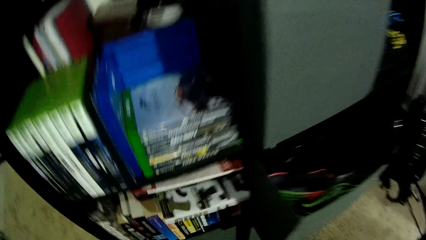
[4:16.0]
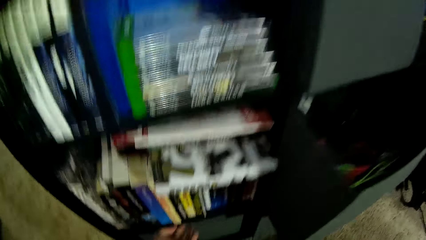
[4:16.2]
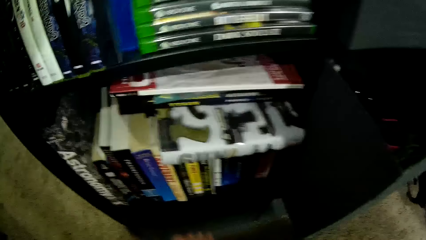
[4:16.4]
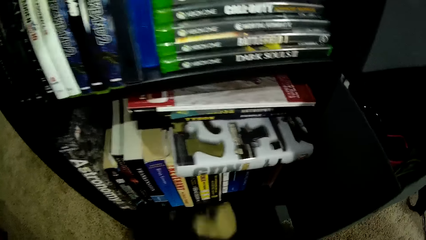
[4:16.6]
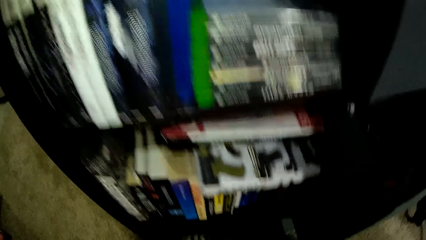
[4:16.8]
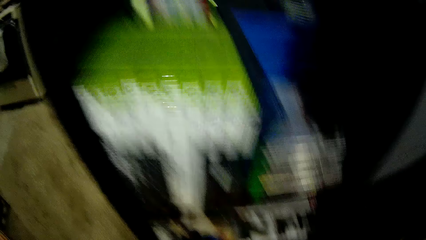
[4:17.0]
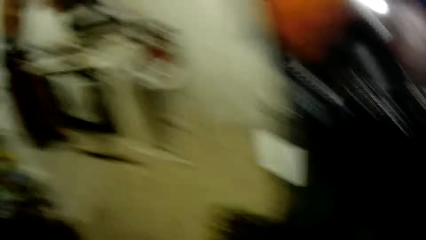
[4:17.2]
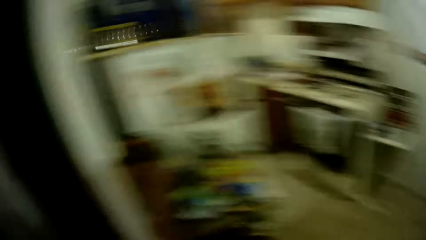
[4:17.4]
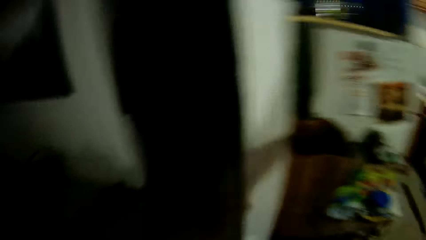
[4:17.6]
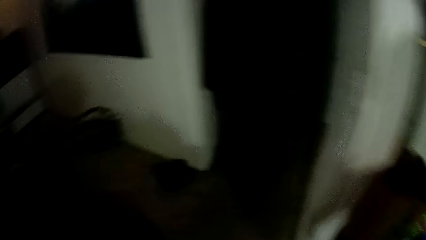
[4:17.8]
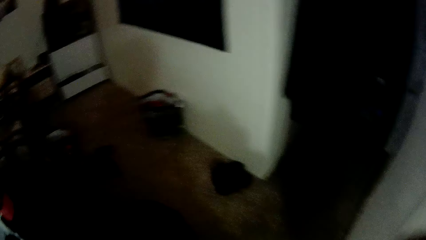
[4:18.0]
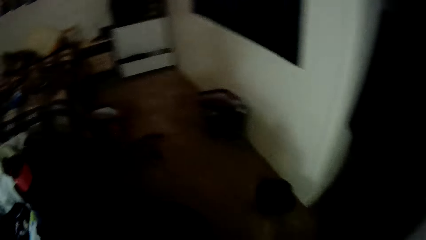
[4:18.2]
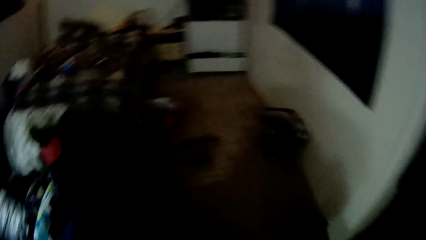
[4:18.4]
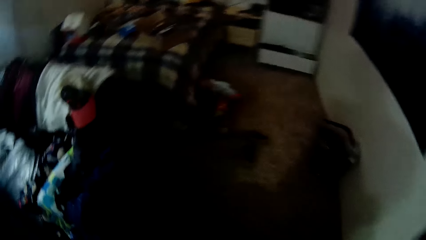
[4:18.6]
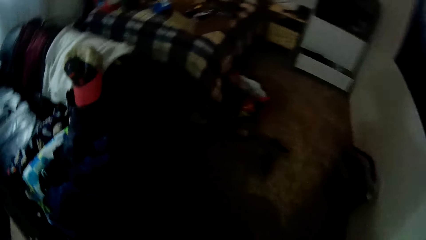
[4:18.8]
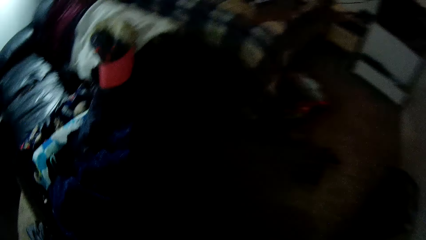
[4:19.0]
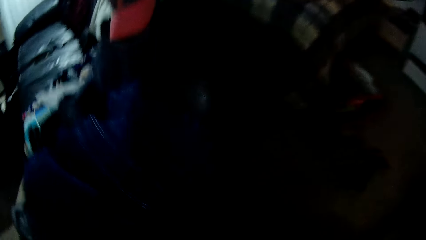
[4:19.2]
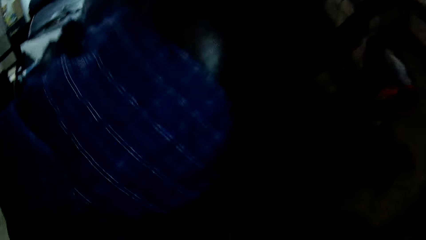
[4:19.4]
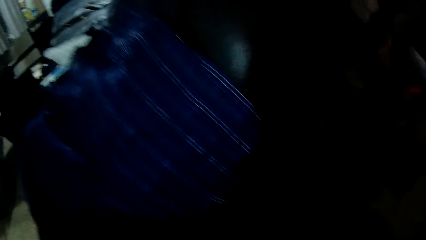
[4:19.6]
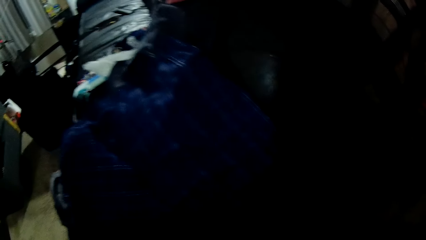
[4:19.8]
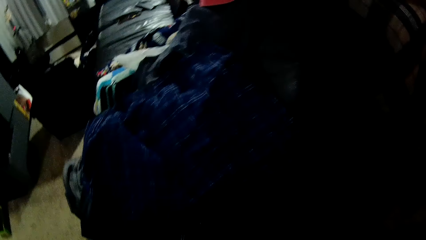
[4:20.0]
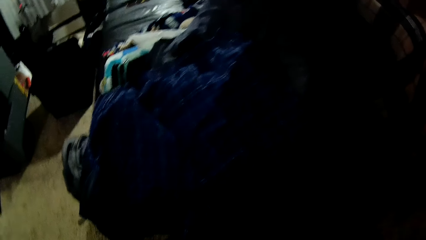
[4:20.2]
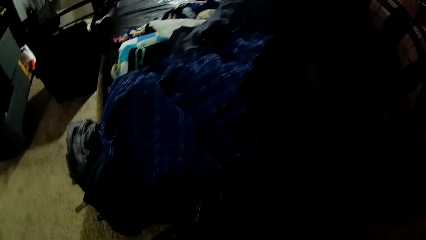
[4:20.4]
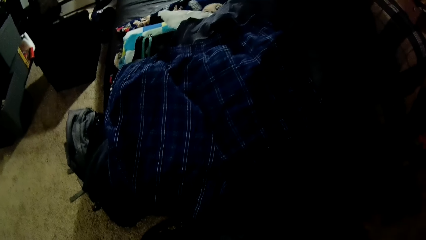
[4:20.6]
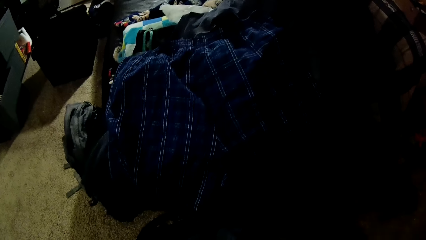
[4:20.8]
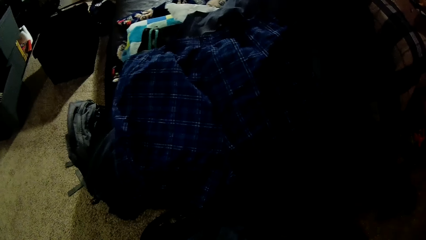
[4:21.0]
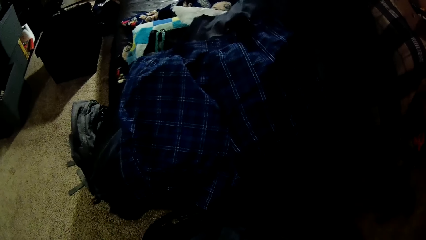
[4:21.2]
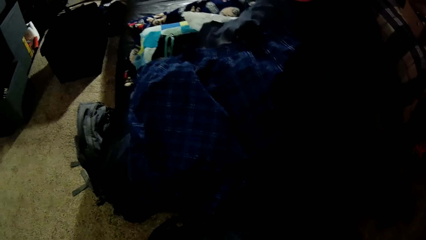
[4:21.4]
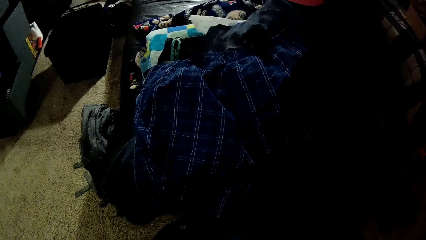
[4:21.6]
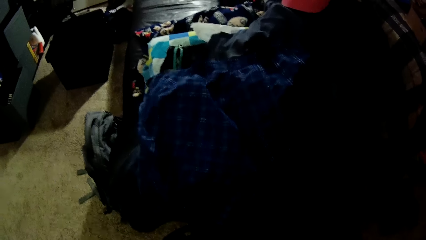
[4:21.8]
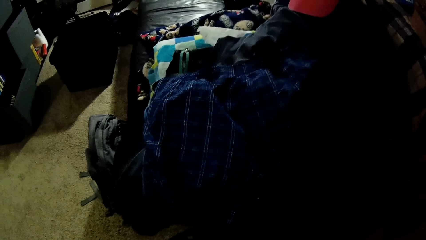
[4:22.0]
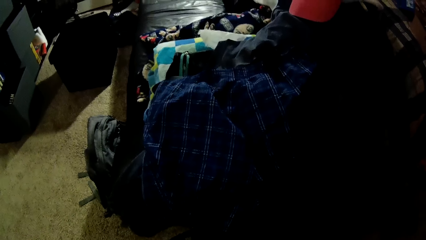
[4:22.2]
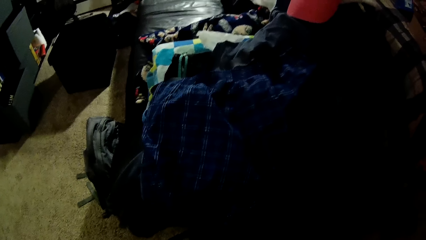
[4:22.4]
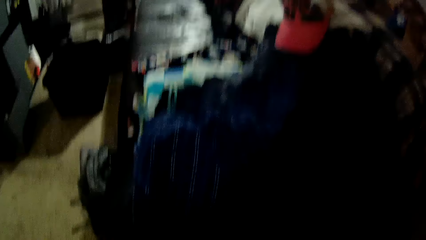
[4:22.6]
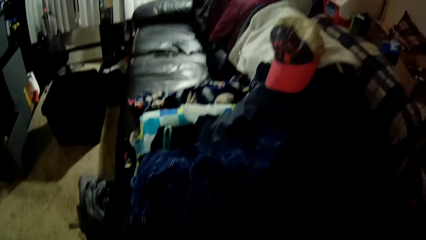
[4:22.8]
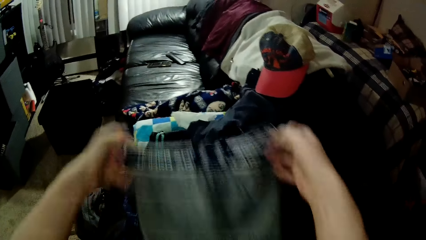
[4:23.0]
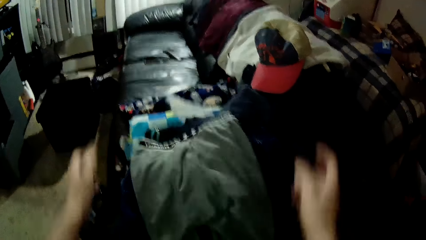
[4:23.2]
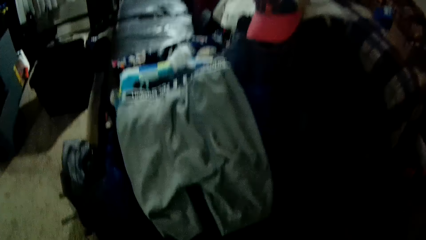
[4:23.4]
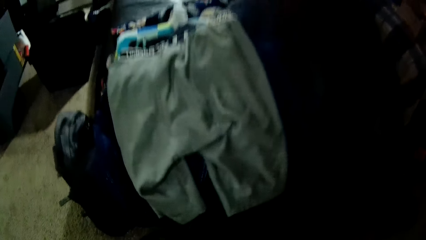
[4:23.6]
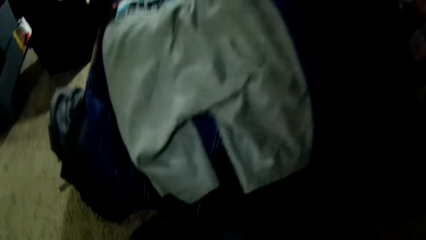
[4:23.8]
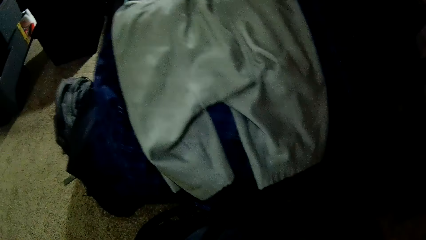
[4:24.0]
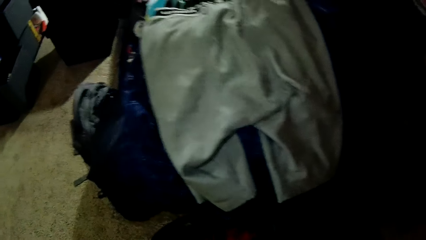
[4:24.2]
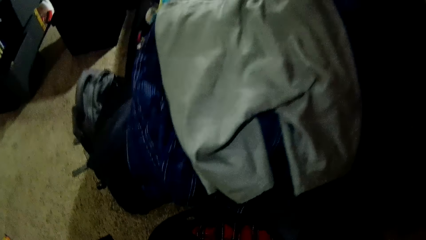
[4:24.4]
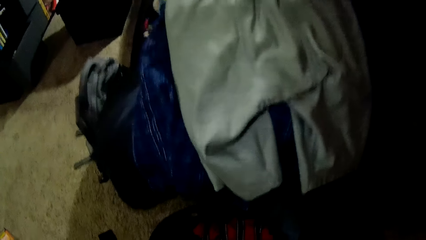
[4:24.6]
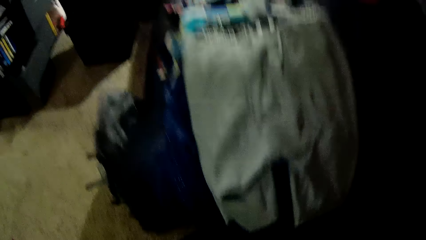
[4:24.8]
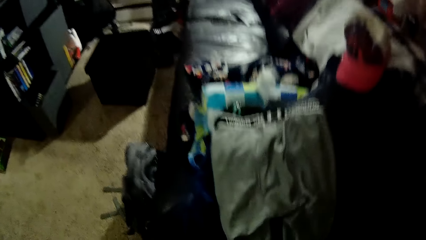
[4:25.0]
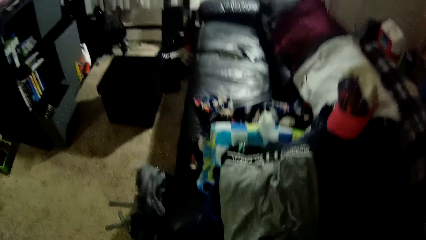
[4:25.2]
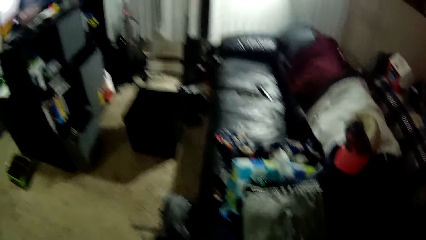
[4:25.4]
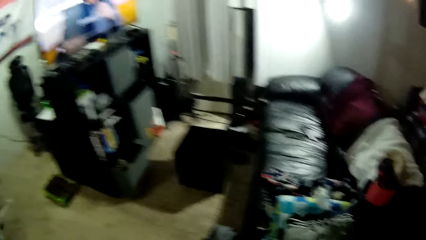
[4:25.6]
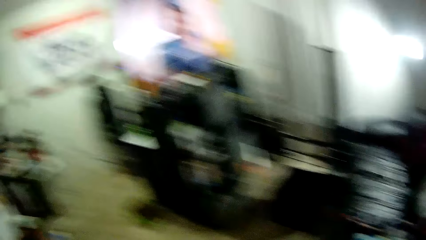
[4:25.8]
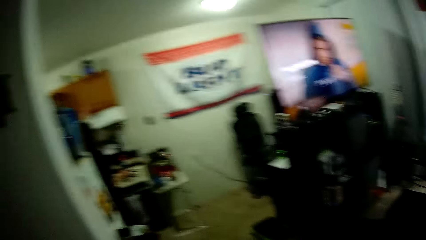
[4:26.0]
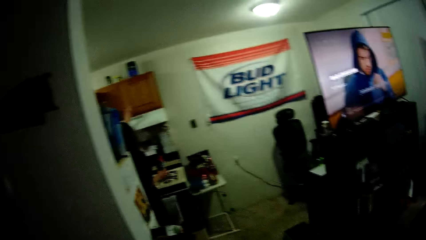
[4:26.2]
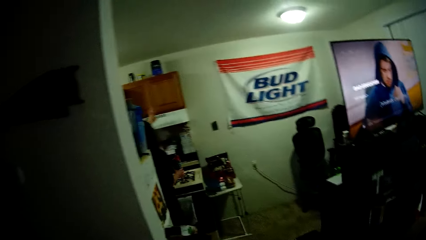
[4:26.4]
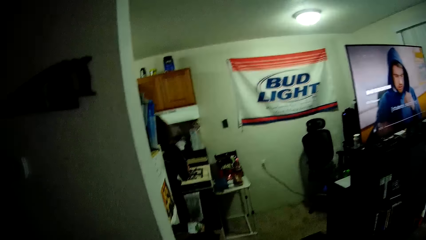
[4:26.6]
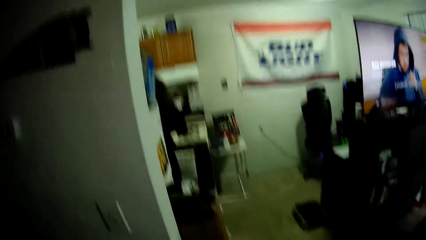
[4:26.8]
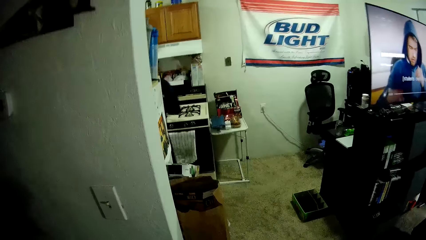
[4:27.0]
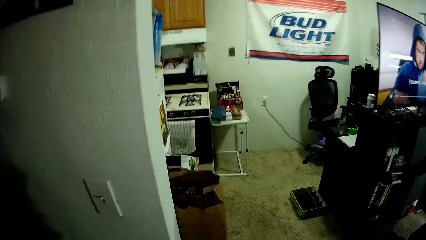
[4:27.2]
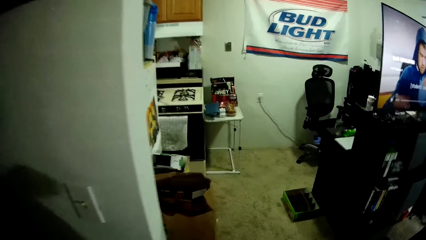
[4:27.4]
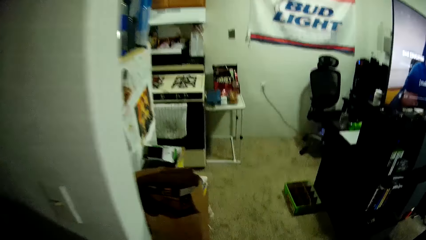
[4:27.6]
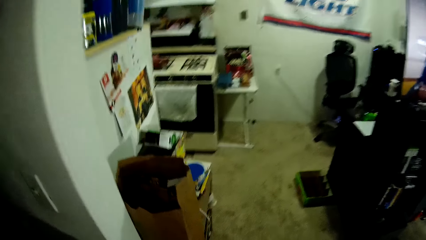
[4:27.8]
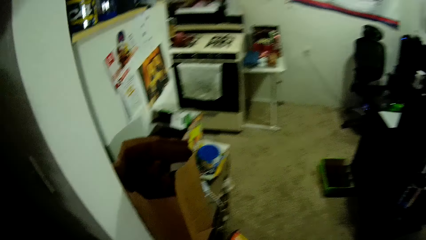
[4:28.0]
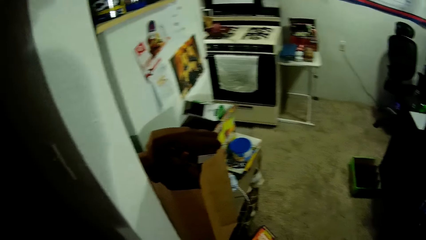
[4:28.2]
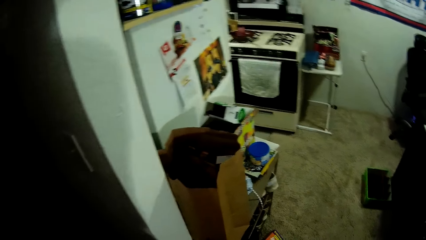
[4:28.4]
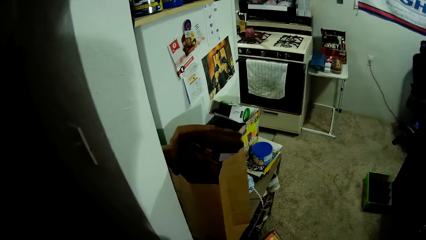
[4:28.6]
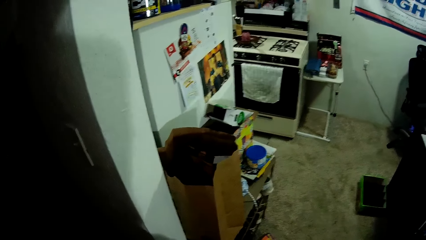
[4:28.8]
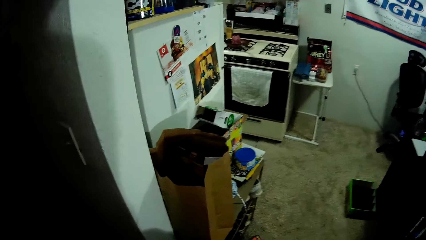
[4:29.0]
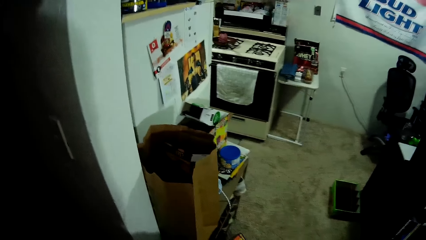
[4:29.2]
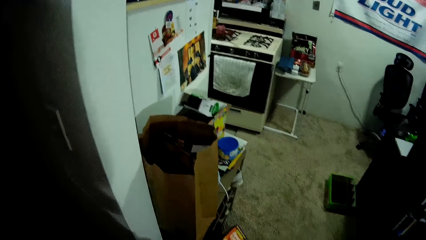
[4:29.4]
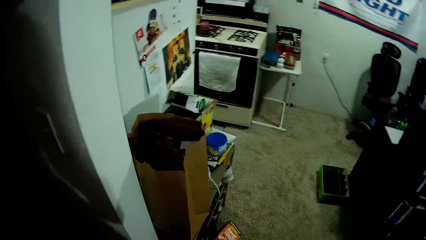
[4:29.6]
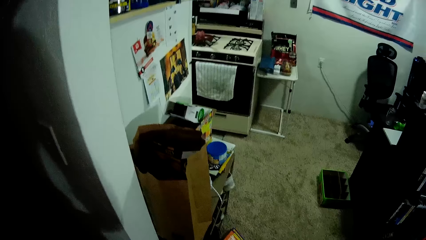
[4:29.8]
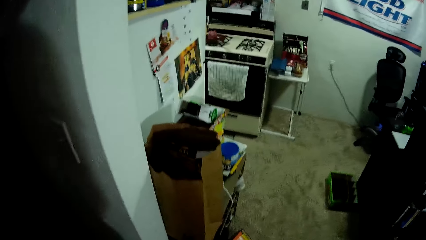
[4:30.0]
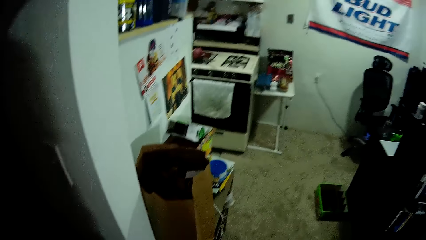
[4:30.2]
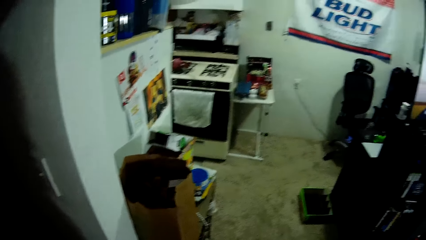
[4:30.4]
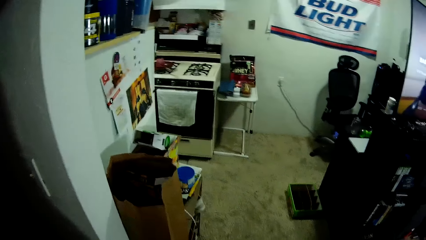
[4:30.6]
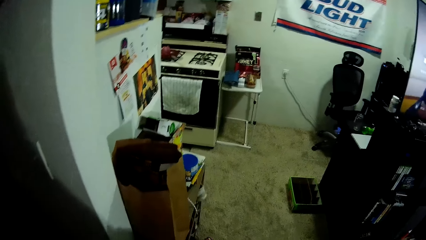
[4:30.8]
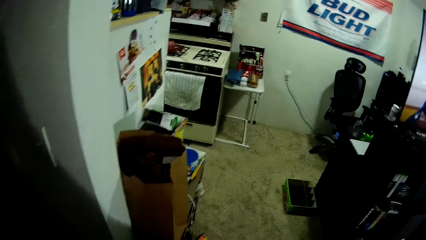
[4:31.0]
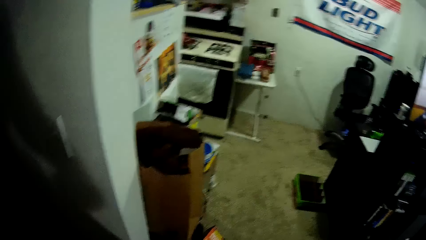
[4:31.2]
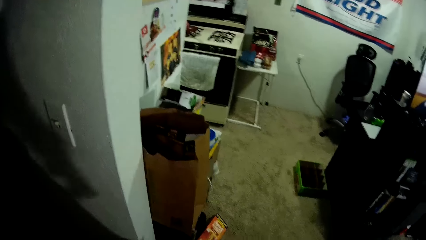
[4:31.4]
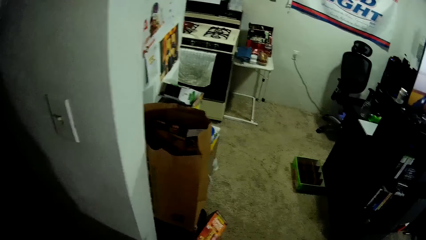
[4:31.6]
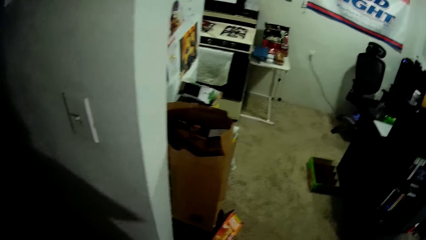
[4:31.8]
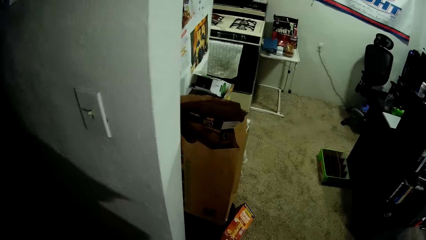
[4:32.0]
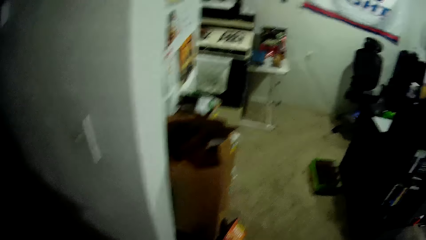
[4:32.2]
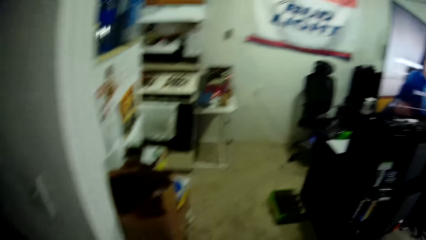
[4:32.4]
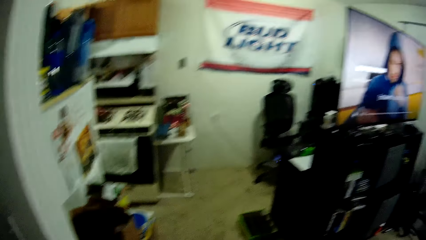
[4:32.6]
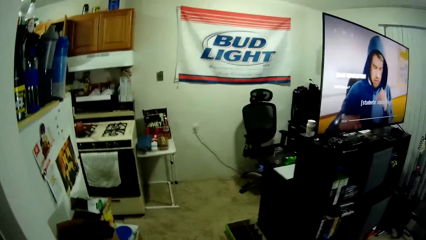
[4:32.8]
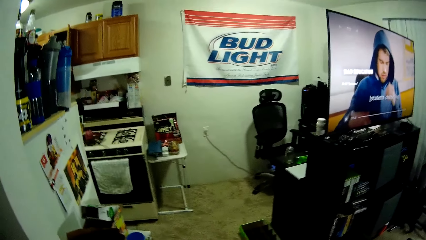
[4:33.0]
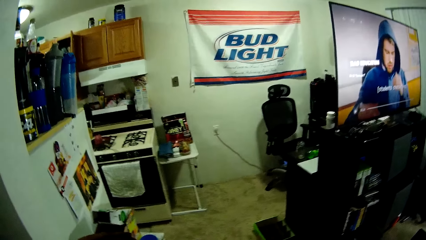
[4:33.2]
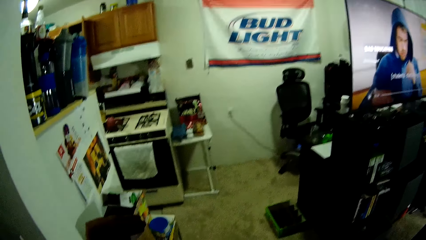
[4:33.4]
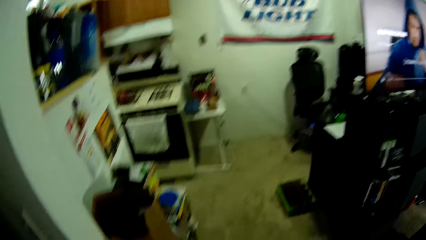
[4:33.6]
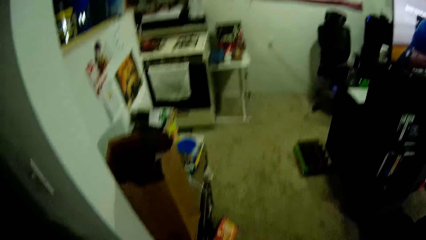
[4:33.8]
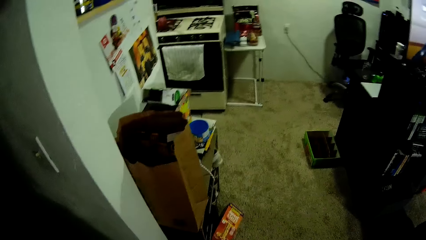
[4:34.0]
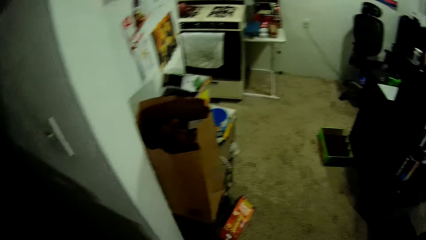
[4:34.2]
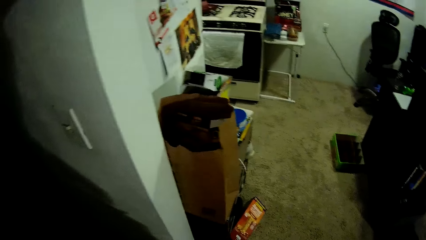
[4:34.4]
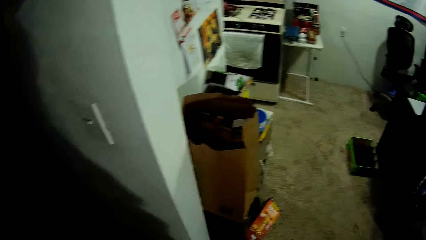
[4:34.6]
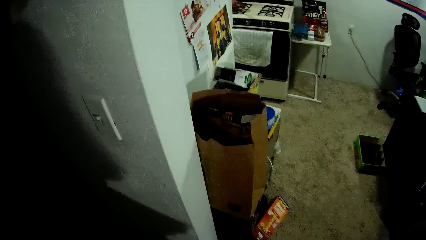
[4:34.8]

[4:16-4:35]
The camera wearer pulls the basket drawer. They walk around the house. They stand beside the cloths. They drop another cloth on the chair. They walk around the house.
